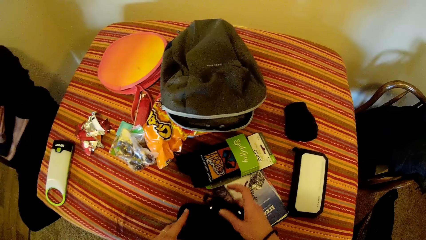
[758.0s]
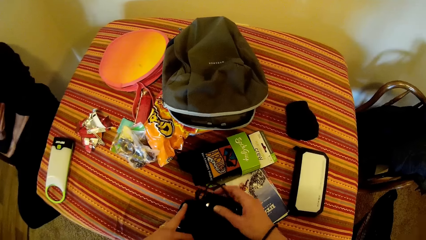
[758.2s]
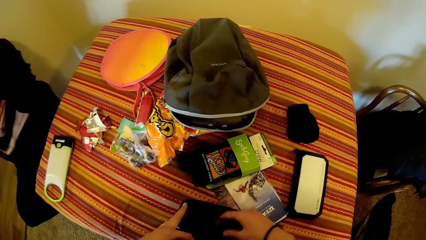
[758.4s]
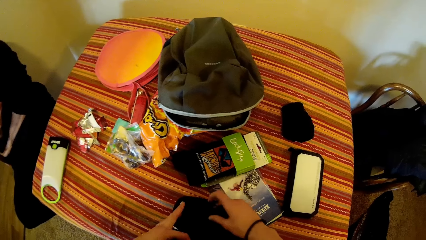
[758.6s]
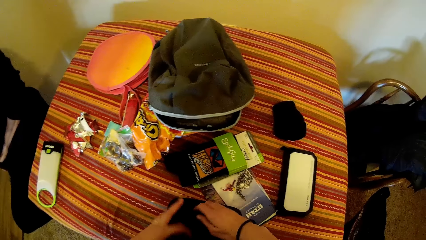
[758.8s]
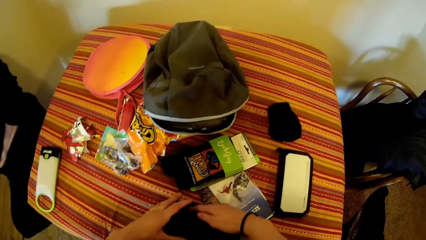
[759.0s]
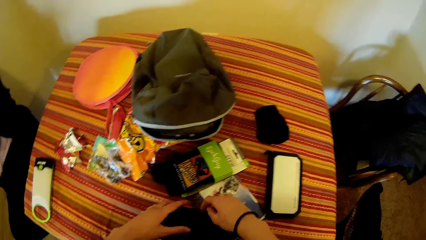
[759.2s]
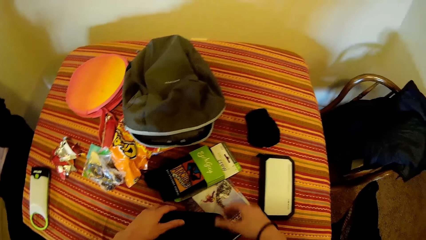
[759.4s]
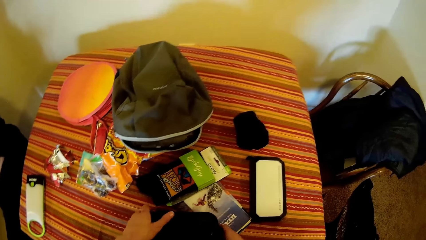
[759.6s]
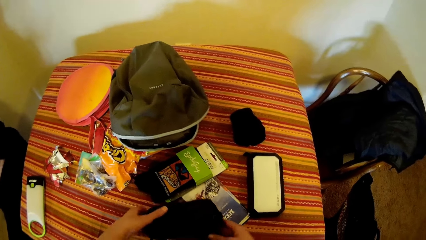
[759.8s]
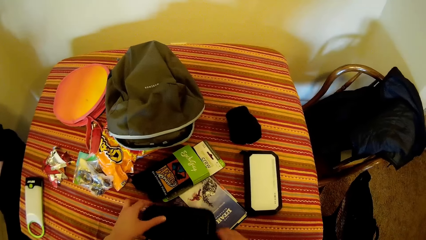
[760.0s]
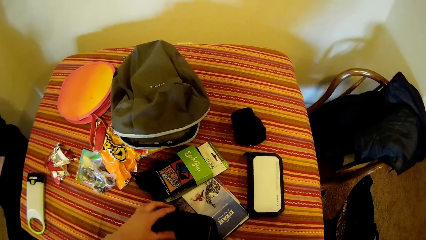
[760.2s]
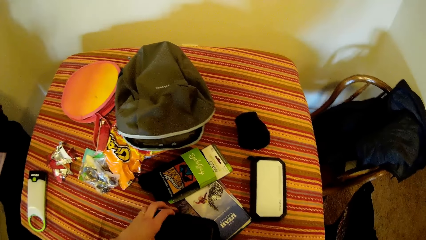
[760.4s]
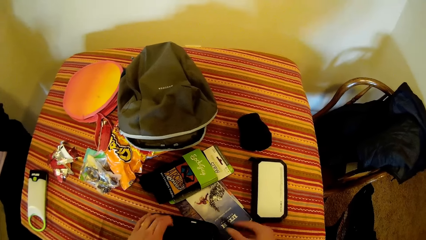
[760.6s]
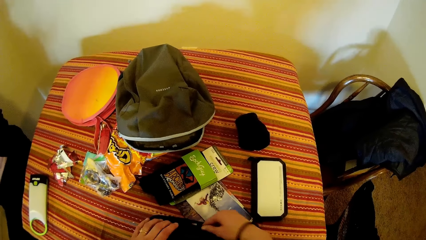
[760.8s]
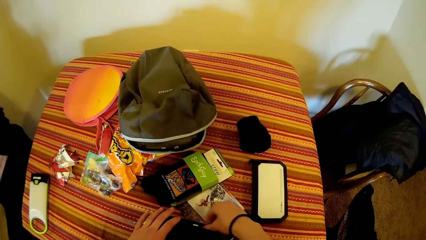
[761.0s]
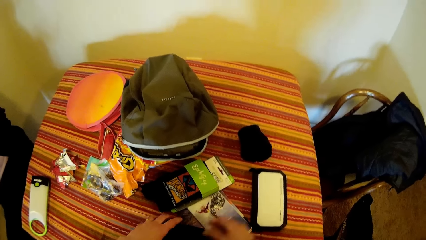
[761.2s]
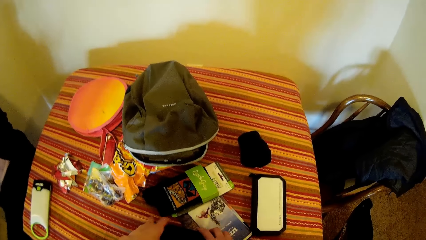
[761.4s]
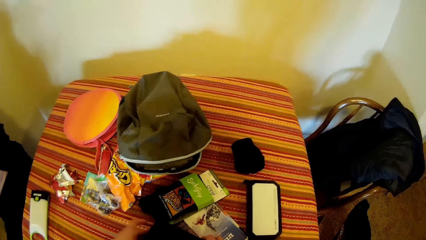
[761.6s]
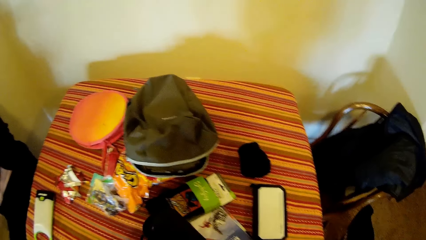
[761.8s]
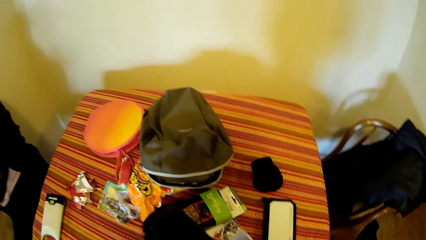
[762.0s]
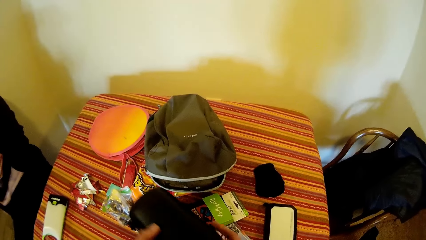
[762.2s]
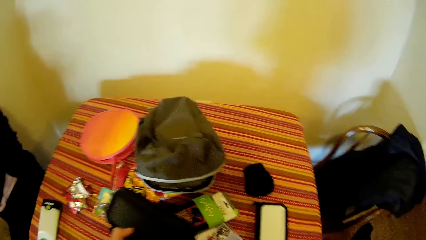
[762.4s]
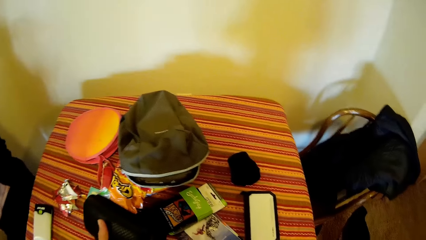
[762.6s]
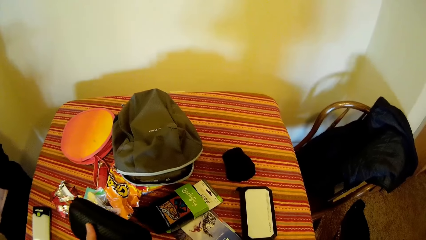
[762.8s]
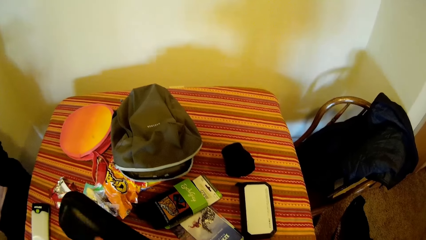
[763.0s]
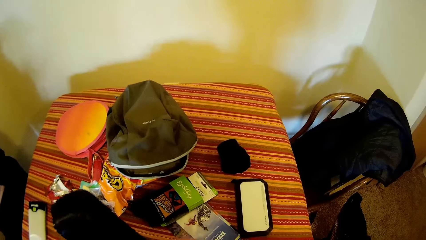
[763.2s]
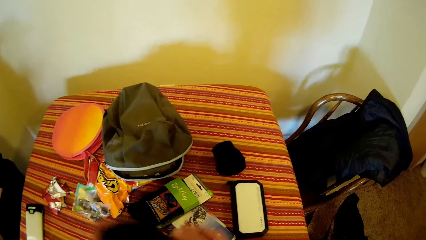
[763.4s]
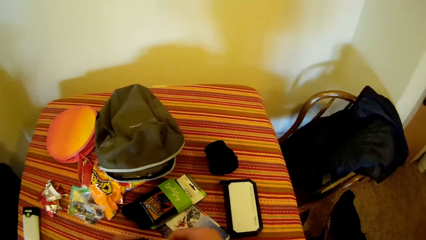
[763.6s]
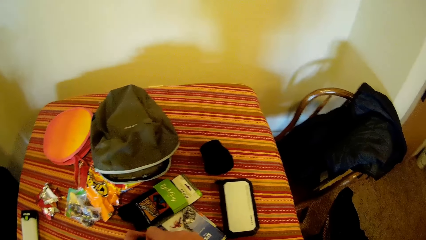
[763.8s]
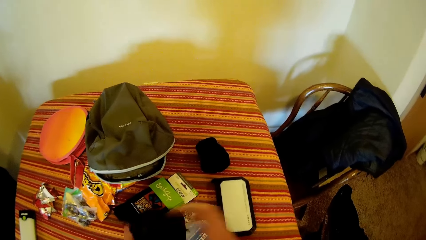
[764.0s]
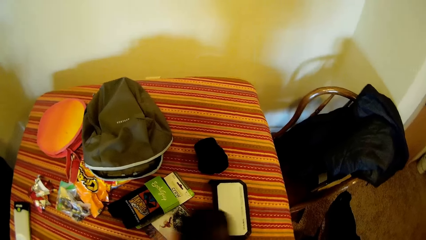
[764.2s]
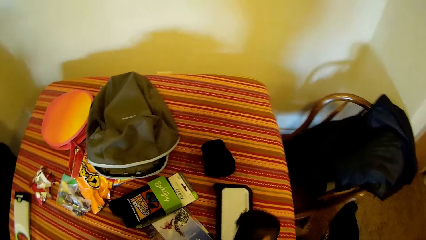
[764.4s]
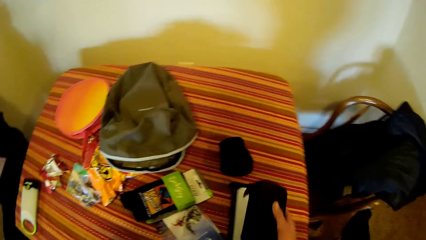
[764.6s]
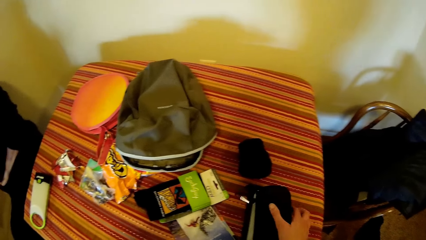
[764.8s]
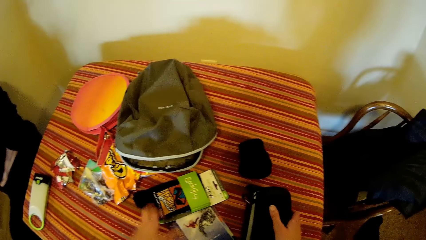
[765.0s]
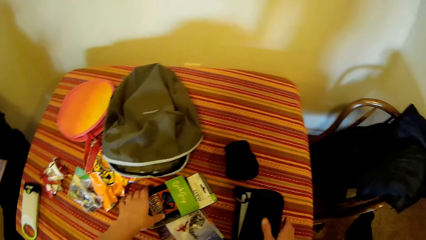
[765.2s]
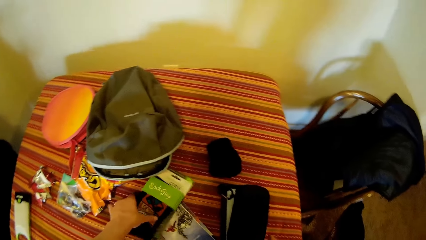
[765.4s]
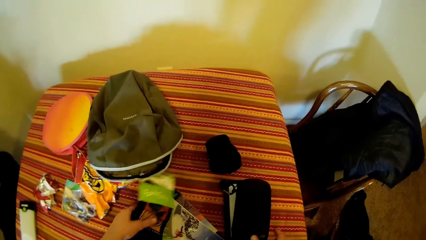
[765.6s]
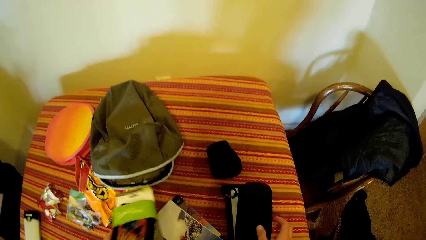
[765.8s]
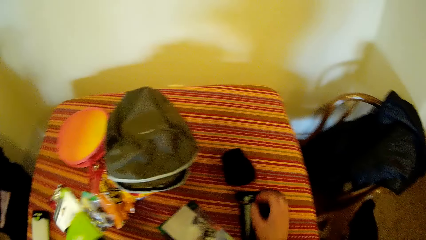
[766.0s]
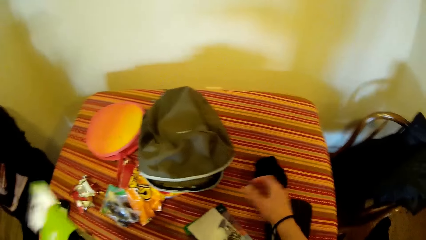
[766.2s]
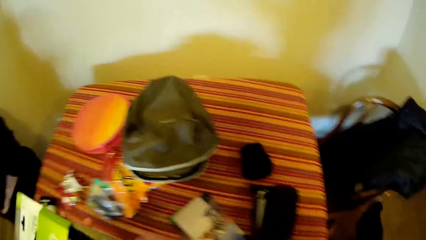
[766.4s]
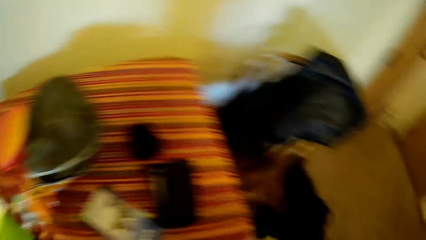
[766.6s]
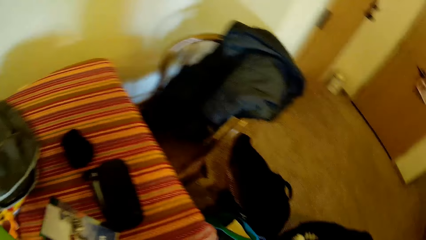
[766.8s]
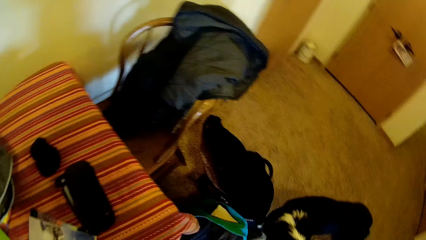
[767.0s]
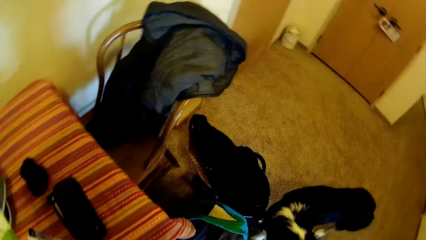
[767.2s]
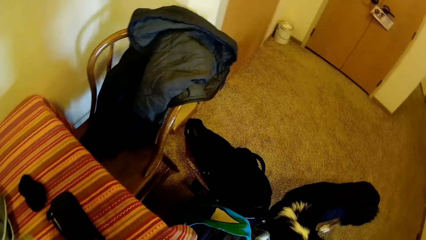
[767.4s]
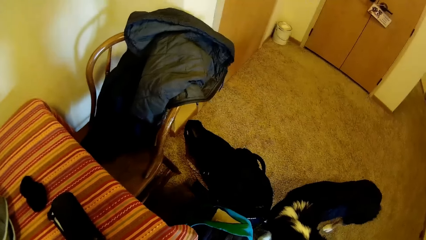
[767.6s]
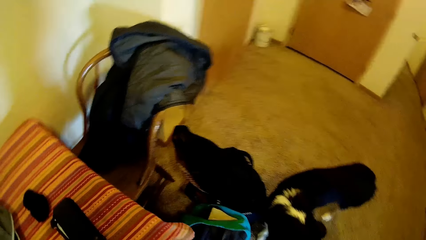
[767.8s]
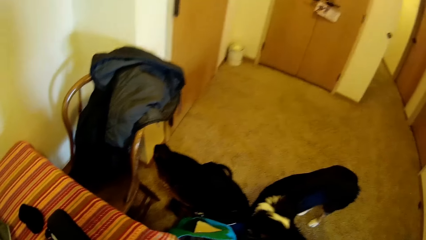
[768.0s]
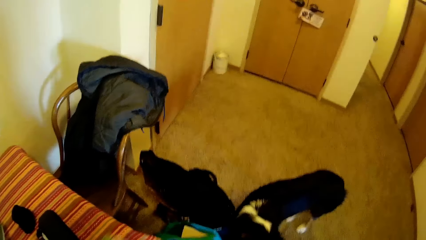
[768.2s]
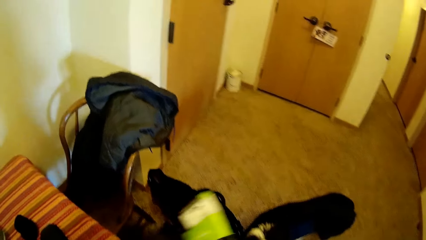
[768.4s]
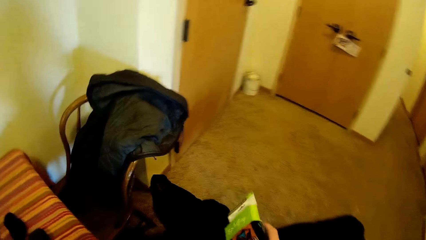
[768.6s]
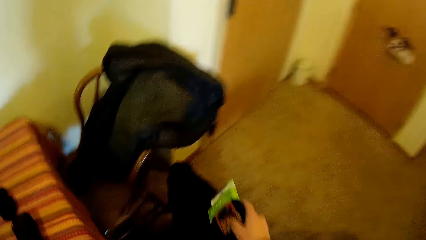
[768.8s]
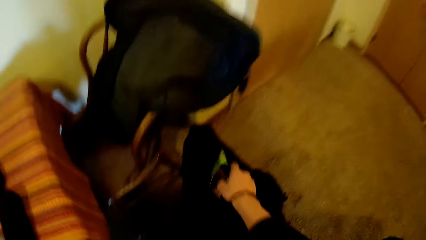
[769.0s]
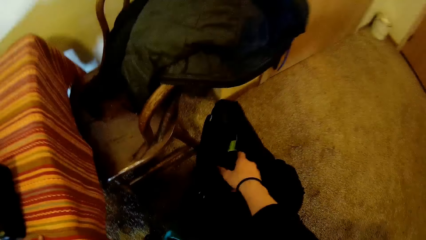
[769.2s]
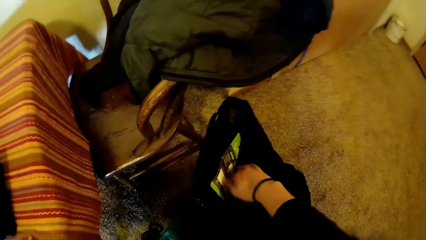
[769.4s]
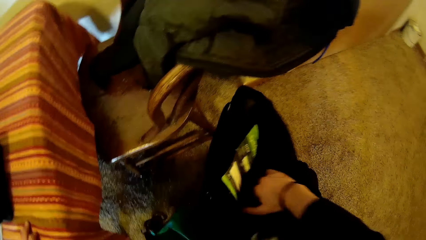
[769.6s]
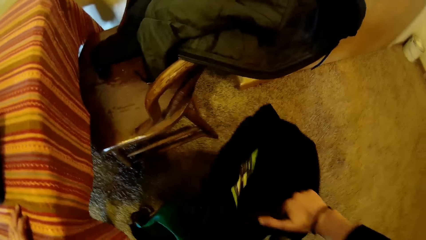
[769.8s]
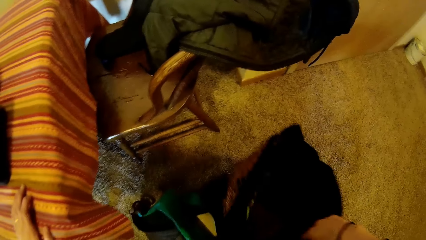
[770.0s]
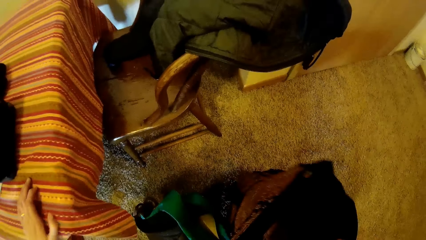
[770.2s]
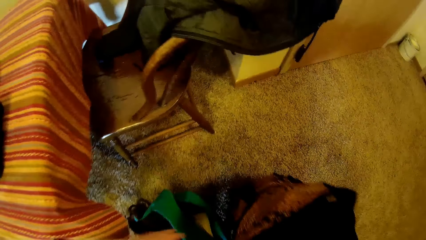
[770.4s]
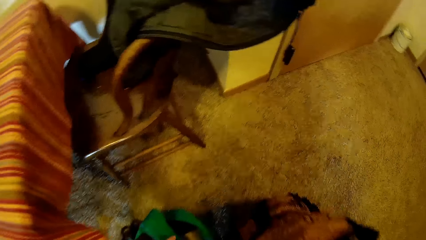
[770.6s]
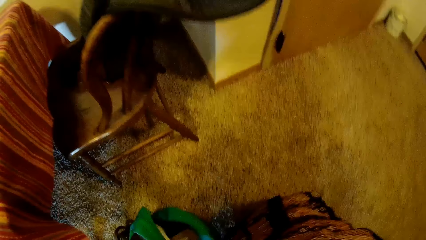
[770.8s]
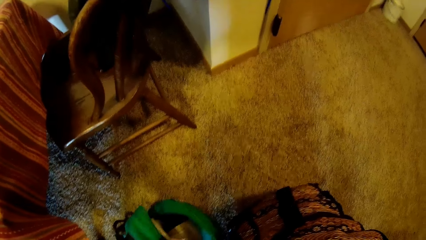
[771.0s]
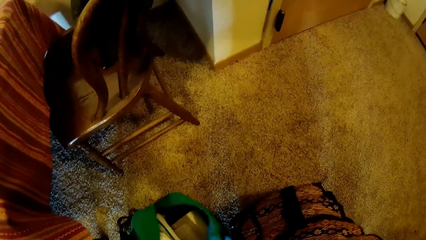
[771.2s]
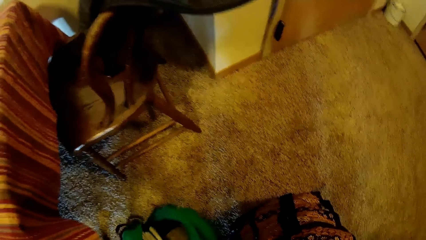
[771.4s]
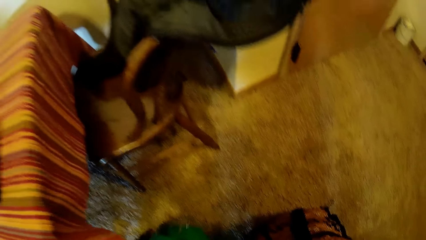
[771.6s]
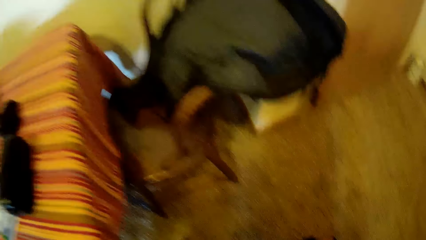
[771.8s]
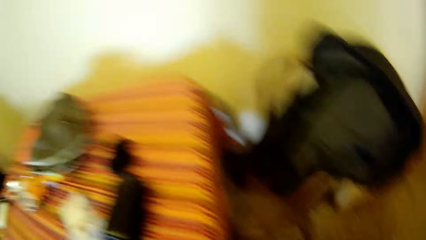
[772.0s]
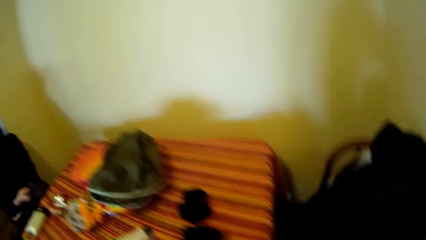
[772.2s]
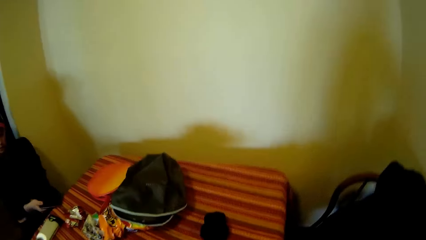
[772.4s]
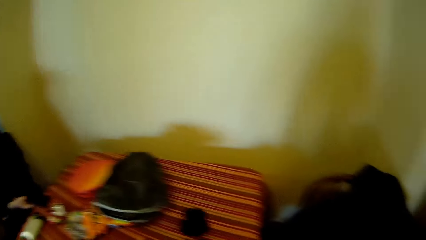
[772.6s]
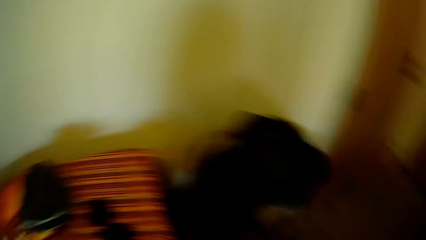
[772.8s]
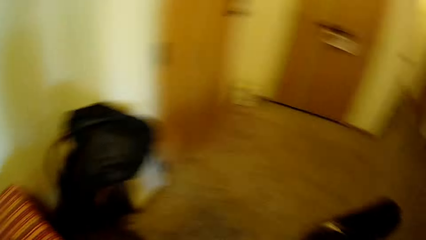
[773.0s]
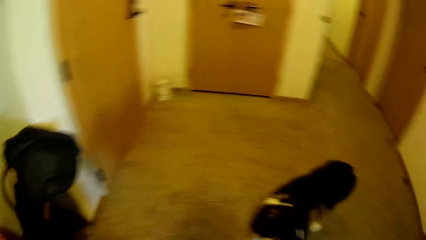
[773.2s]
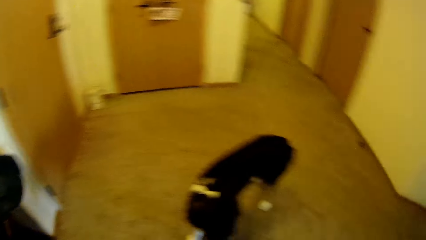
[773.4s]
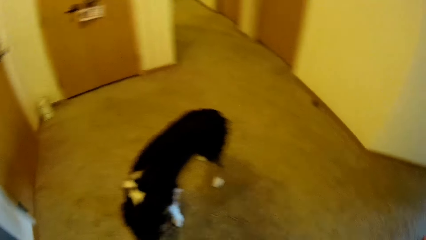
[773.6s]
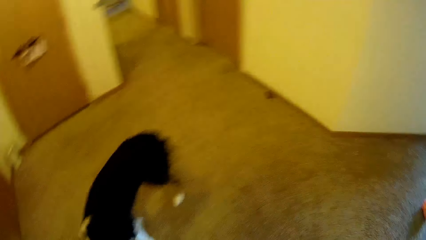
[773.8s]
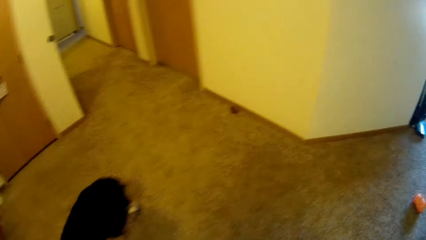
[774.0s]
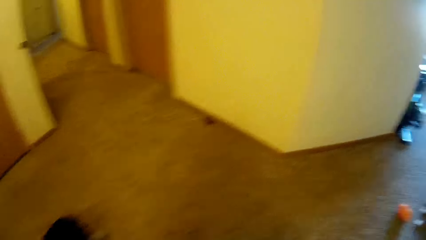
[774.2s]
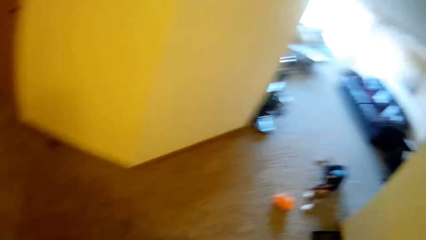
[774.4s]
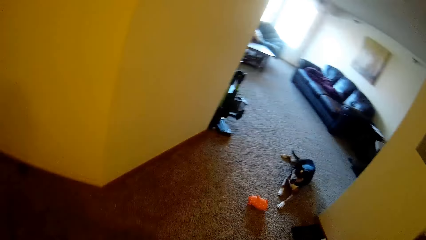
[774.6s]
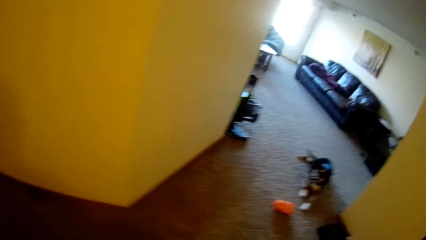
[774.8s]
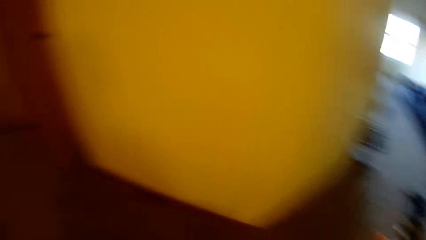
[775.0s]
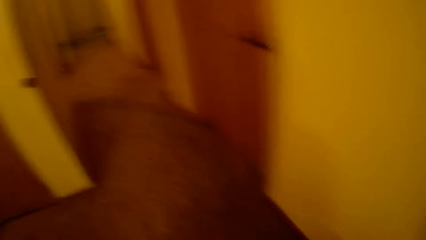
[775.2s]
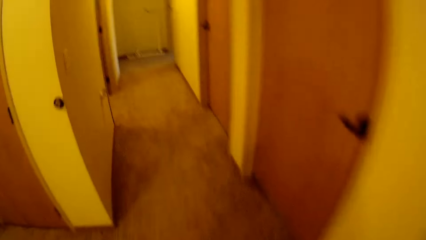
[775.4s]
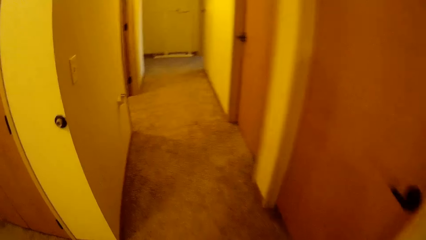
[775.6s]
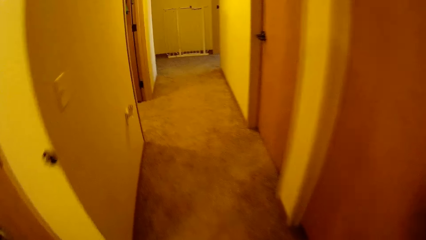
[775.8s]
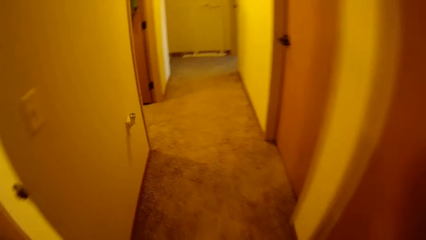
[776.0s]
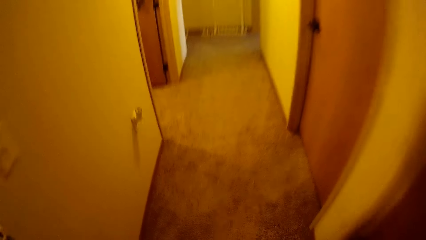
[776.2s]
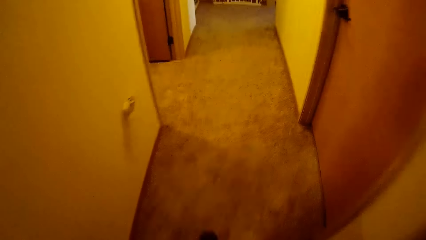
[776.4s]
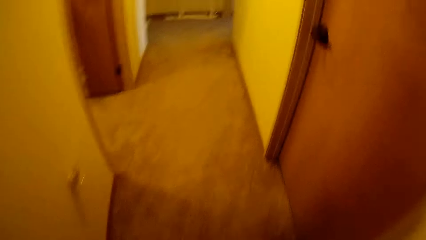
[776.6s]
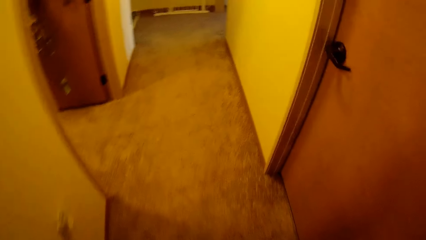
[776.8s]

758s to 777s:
The camera wearer holds the cable. They put the cable in the case. They hold the case. They close the purse zip and place the purse on the table. They take another snack from the table. They look at the dog. They put the snack inside a bag on the floor. They adjust the position of the bags on the floor. They hold the bag. They look around the room. They walk to the bedroom.
